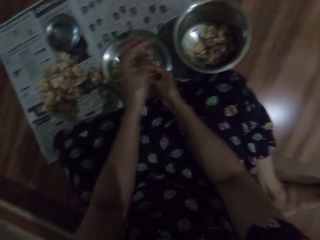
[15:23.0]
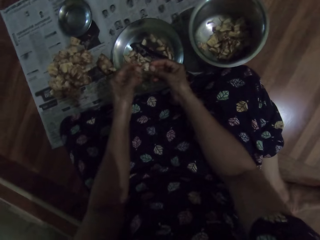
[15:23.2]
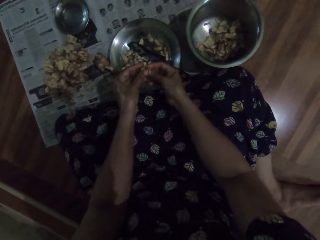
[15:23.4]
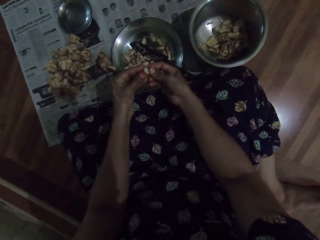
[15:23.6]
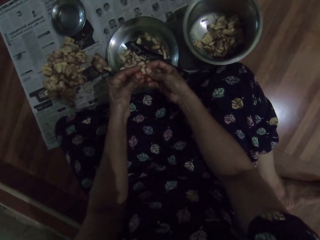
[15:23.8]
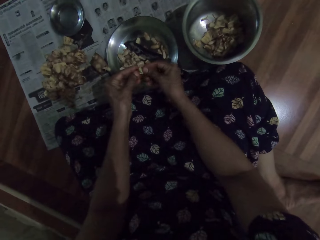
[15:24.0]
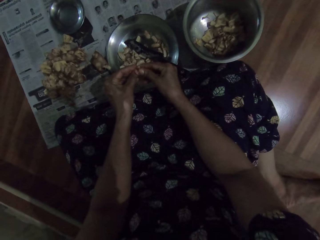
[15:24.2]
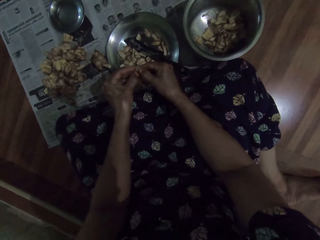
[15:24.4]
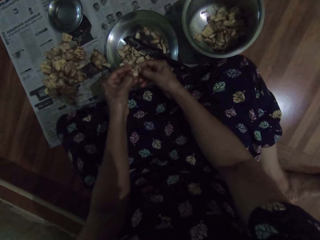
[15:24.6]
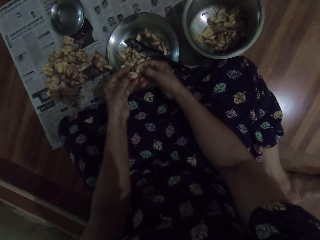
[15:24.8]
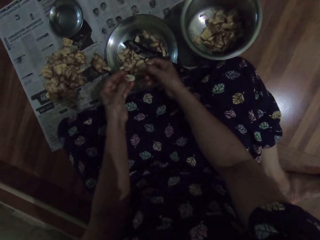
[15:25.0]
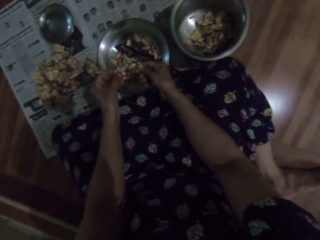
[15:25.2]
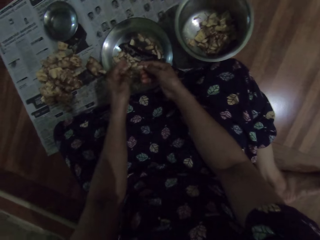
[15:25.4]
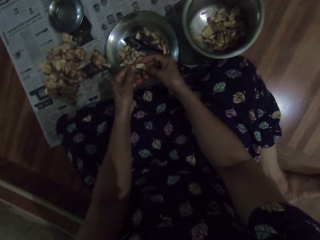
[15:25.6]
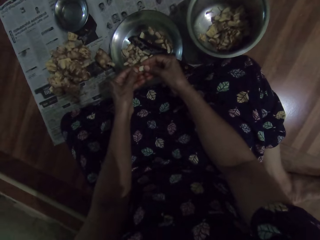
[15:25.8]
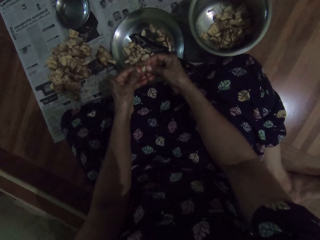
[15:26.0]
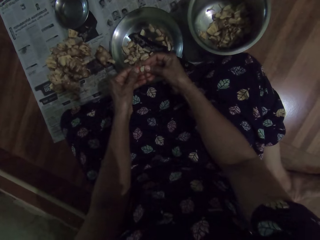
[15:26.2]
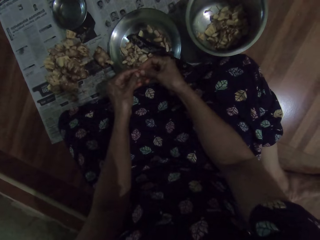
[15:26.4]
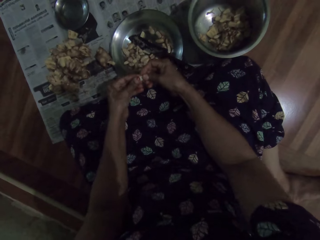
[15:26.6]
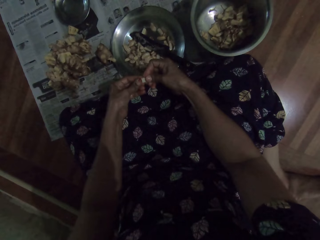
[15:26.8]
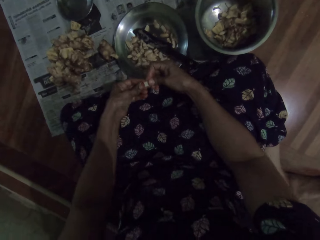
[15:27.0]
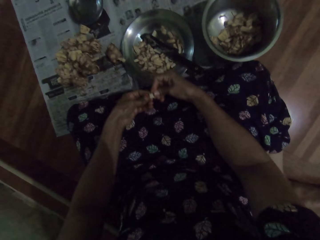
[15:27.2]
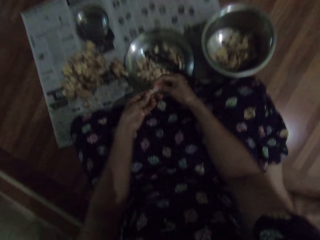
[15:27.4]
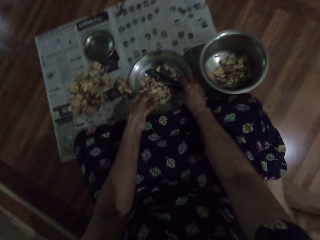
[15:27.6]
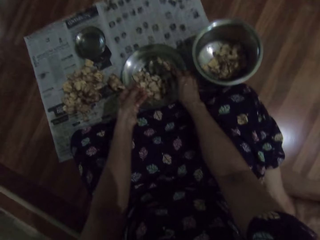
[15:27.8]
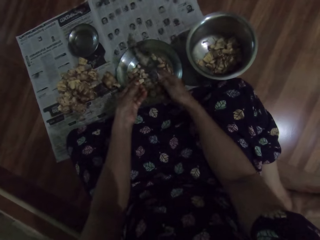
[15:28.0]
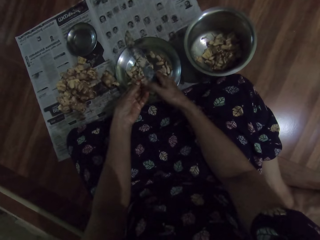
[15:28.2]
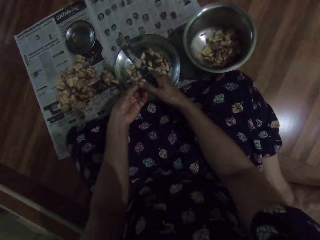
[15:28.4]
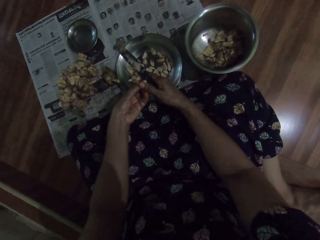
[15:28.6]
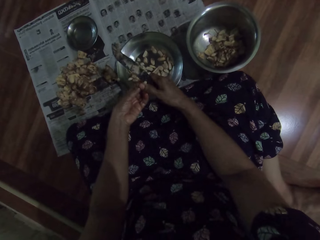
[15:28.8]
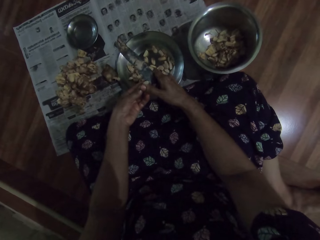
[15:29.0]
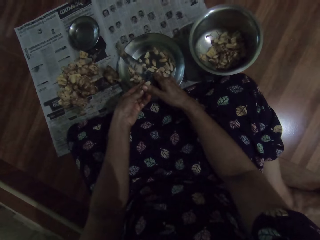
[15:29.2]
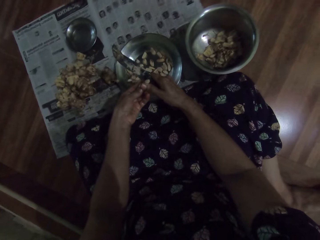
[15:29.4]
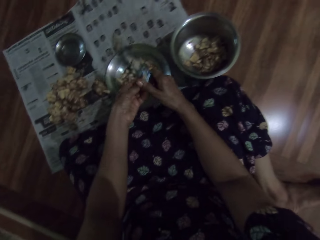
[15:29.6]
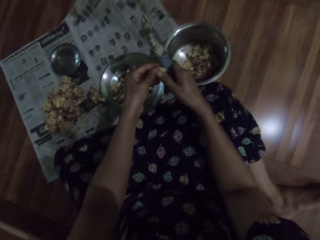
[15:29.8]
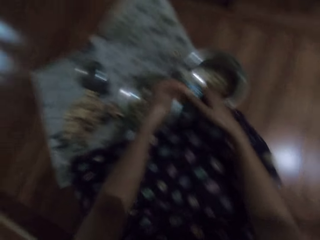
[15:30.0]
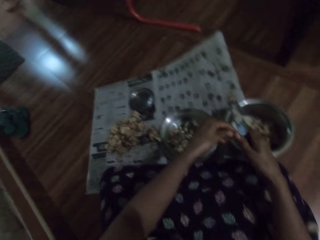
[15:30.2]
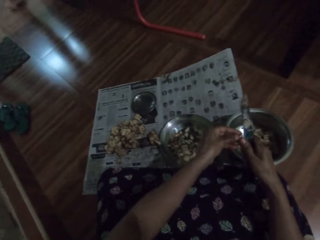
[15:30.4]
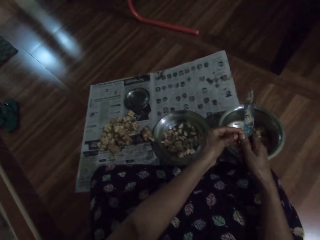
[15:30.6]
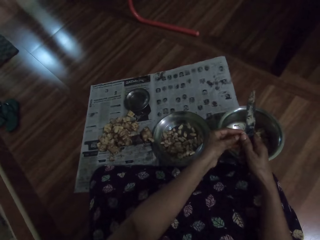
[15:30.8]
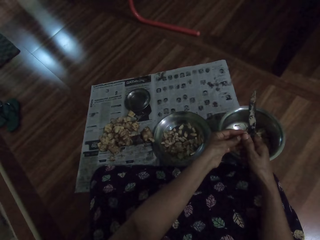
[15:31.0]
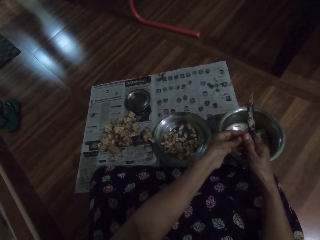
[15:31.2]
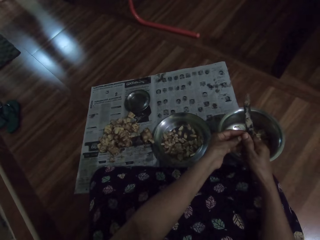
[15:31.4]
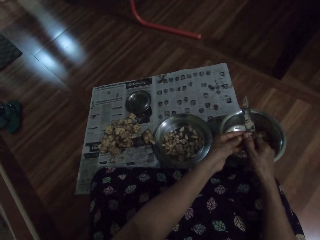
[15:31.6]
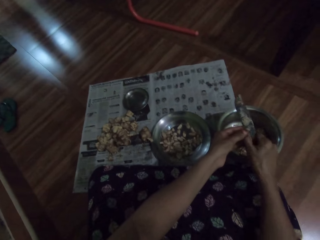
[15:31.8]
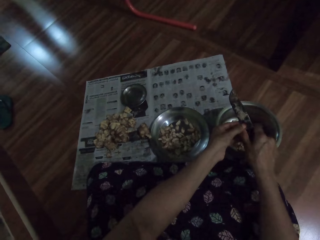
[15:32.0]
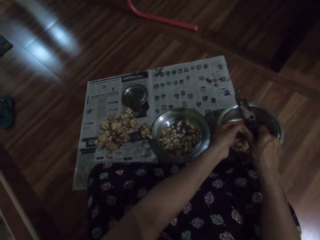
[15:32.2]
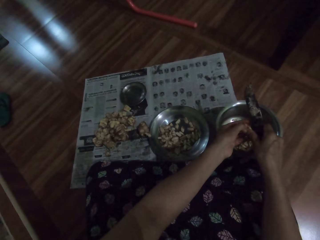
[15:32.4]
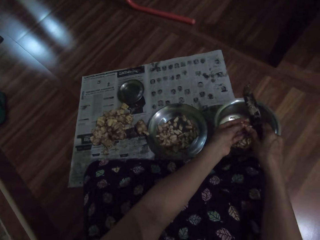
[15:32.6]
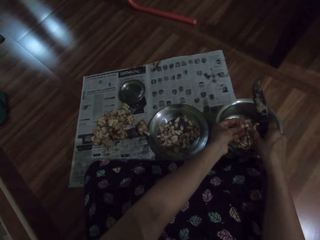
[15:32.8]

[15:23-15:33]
The camera wearer drops the peel in the bowl on the floor with her left hand. She peels the jack fruit or cashew nuts with both hands. She drops the jack fruit in the plate on the floor with her left hand. She breaks the jack fruit with both hands. She picks up the knife from the plate on the floor with her right hand. She cuts the jack fruit in her left hand with the knife in her right hand. She peels the cashew nuts.

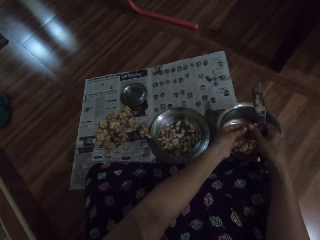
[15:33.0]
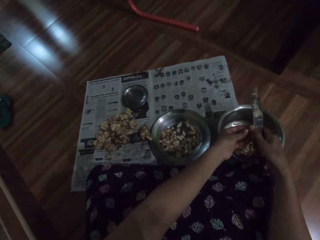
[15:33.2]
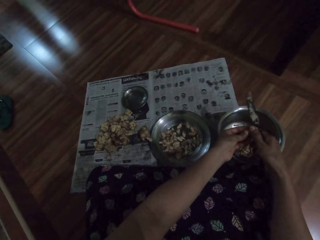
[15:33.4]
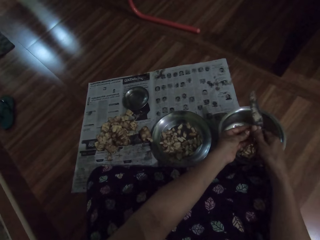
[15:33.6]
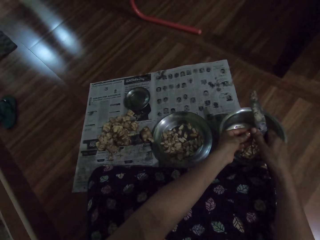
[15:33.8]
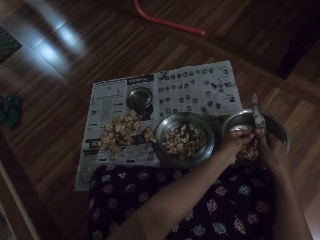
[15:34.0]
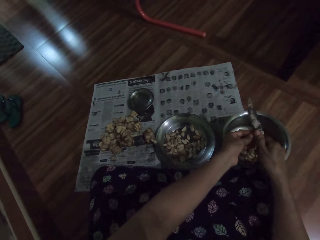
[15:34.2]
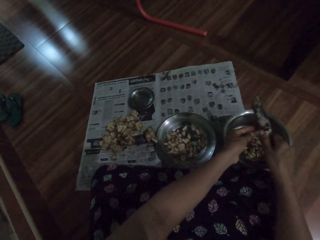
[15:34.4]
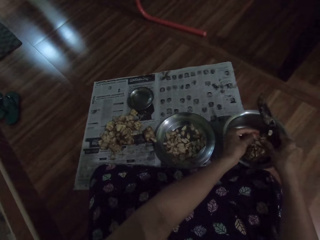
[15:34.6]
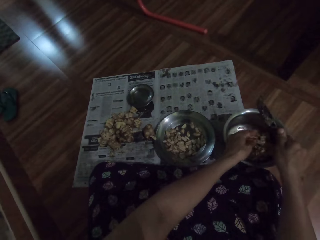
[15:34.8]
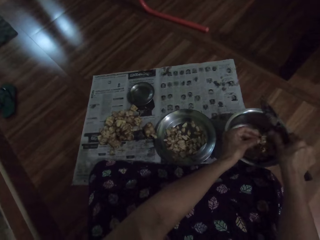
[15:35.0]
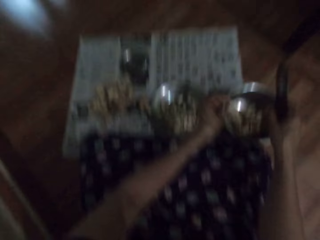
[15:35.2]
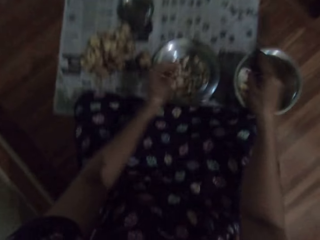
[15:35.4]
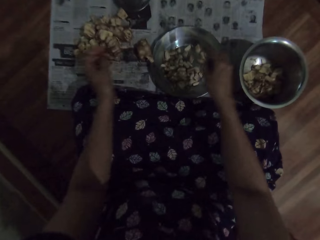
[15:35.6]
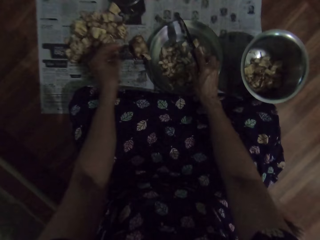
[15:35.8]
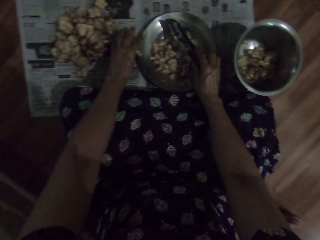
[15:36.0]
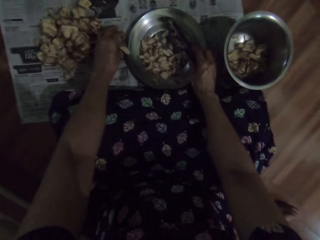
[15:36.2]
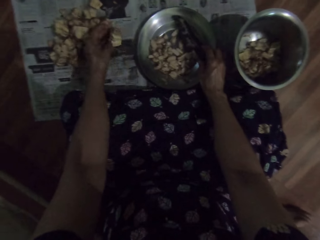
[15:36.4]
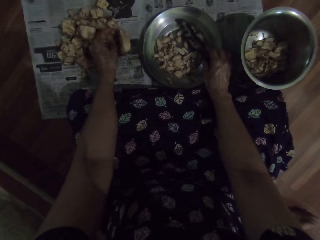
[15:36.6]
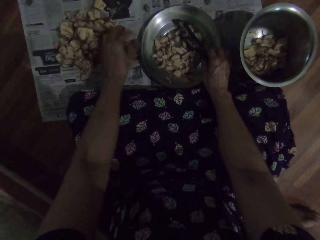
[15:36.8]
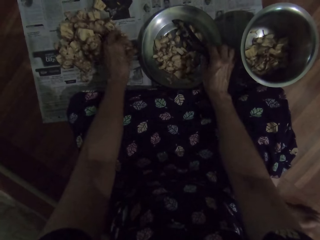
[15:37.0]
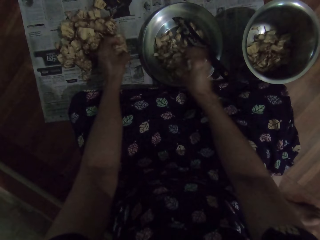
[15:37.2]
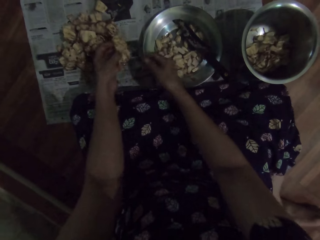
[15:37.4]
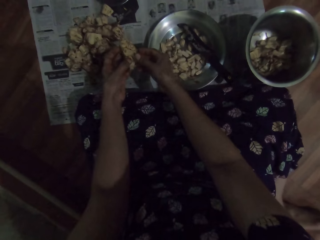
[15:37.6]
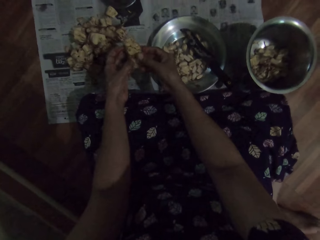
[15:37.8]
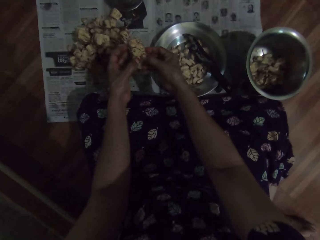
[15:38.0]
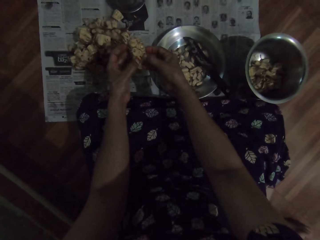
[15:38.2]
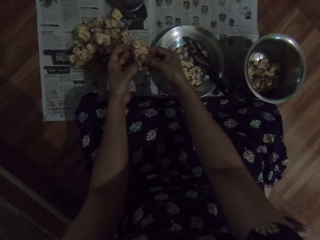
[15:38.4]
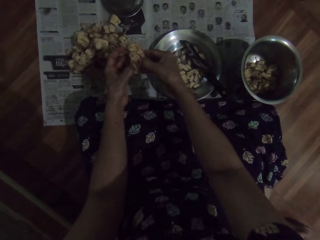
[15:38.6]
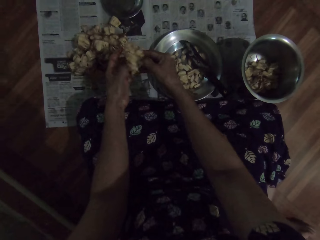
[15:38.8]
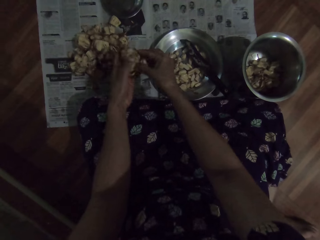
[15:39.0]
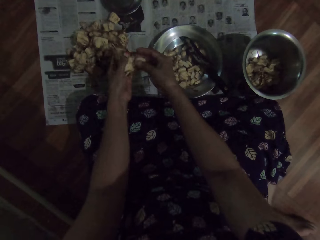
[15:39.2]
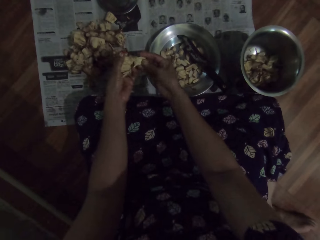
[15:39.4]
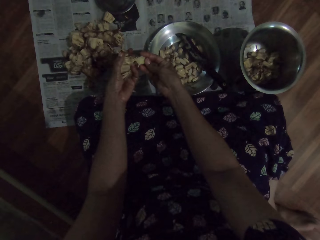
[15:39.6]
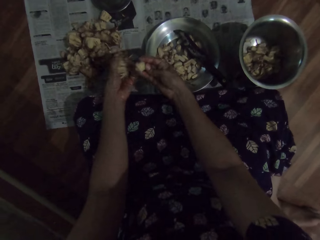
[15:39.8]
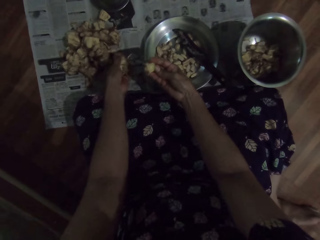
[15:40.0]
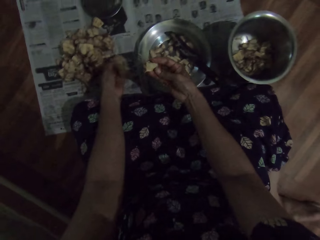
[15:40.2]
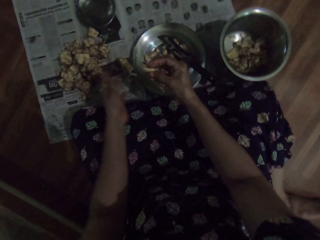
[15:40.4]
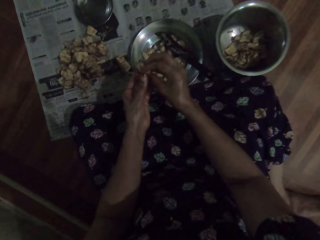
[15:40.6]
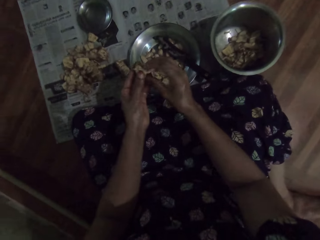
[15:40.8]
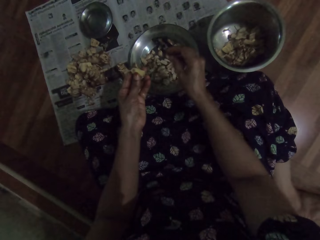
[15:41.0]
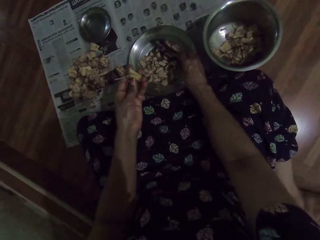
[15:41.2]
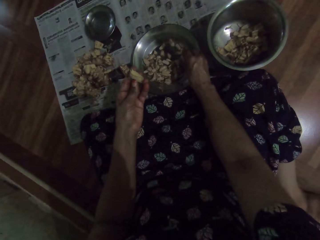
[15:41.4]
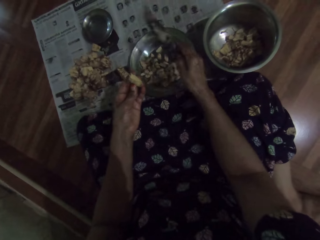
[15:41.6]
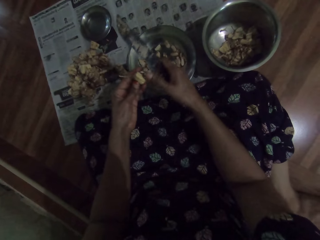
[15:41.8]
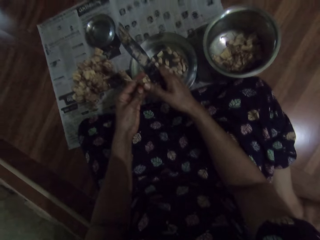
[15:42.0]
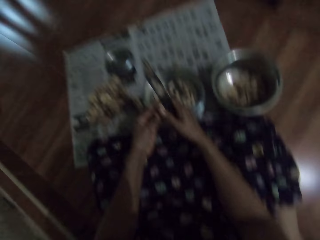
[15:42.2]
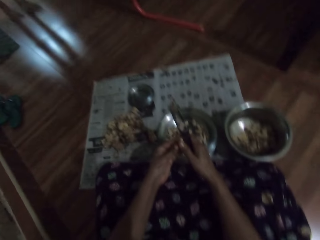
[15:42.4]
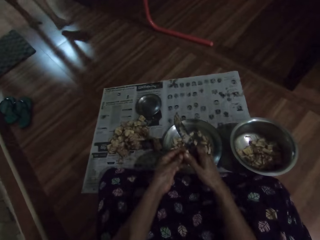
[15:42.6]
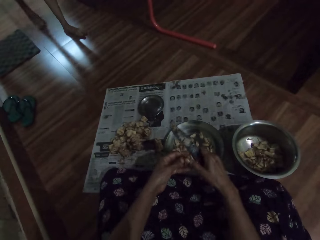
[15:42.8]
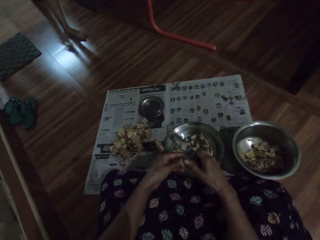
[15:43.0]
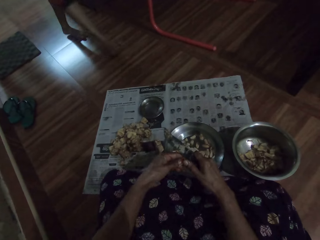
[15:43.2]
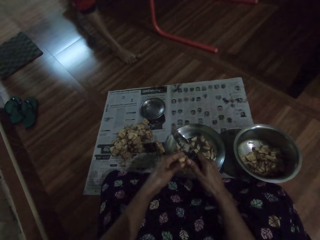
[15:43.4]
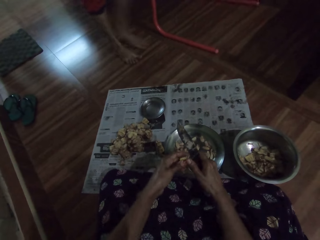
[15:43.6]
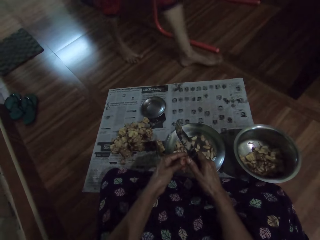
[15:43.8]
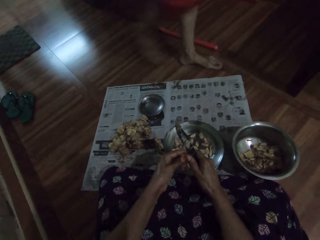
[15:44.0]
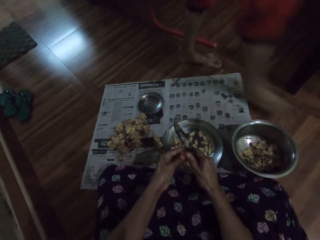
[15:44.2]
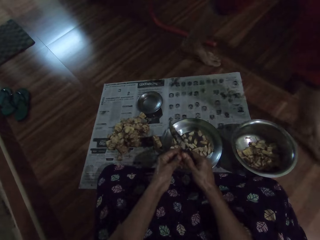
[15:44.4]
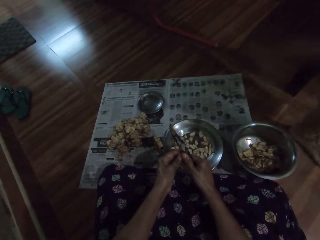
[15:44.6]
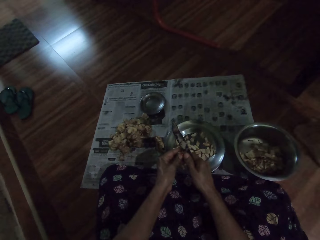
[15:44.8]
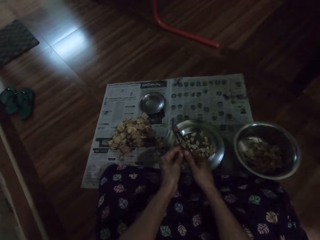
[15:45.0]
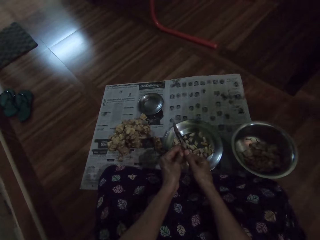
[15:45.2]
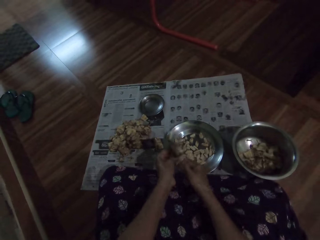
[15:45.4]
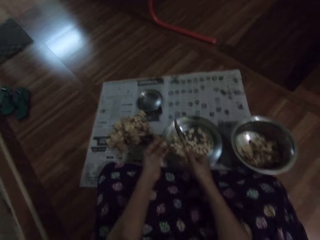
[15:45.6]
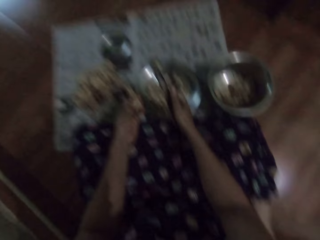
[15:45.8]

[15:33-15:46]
The camera wearer drops the peel in the bowl on the floor with her left hand. She drops the knife in the plate on the floor with her right hand. She holds the cashew nuts. She picks up the jack fruit from the floor with her left hand. She breaks the jack fruit with both hands. She peels the cashew nuts. She drops the jack fruit on the floor with her left hand. She passes the jack fruit from her right hand to her left hand. She holds the nut. She picks up the knife from the plate on the floor with her right hand. She cuts the jack fruit in her left hand with the knife in her right hand. She peels the cashew nuts. A man walks past the camera wearer.
